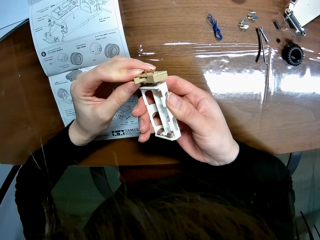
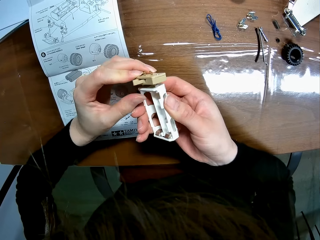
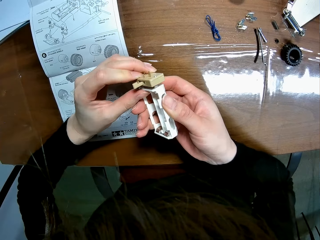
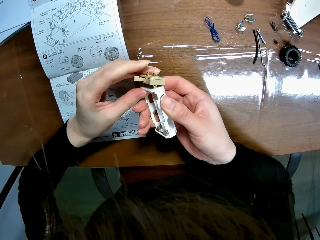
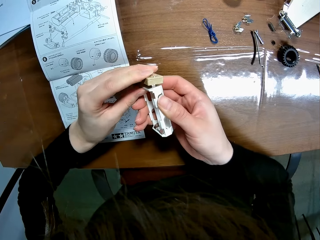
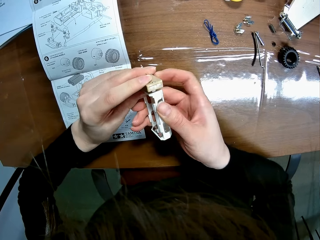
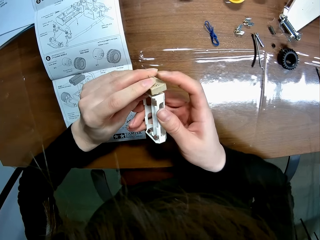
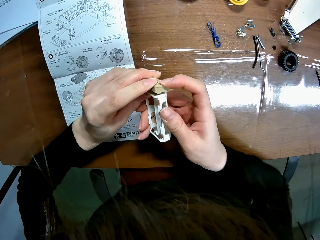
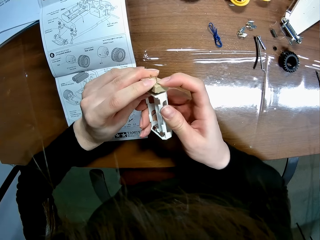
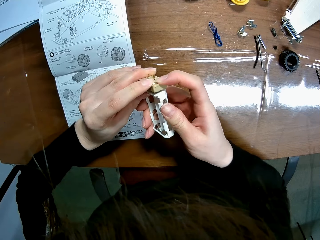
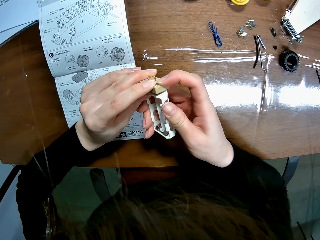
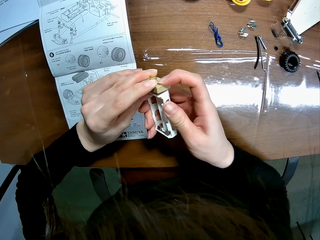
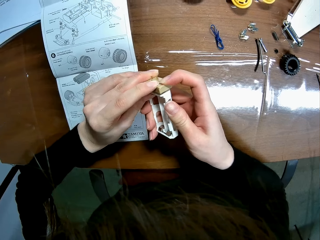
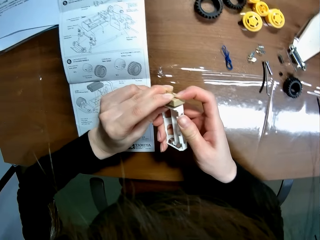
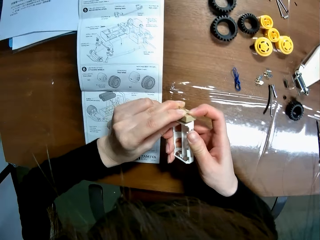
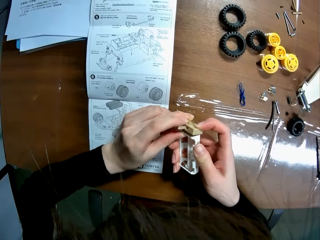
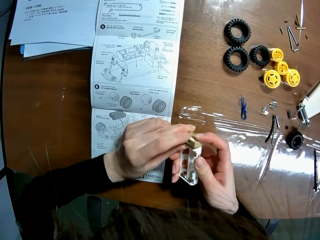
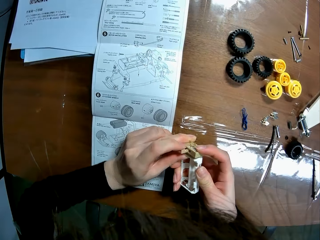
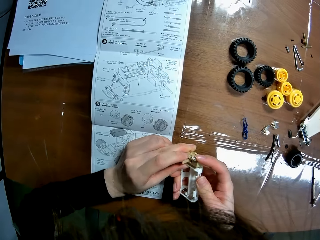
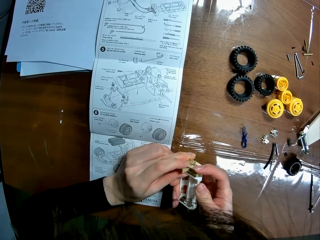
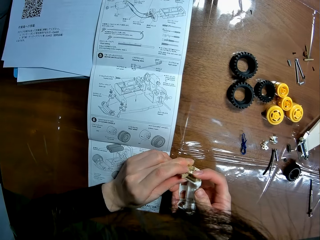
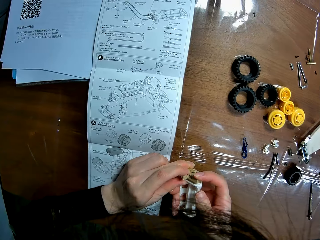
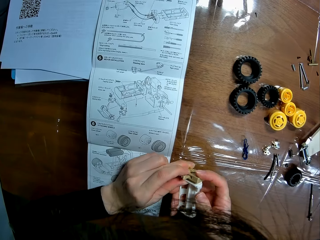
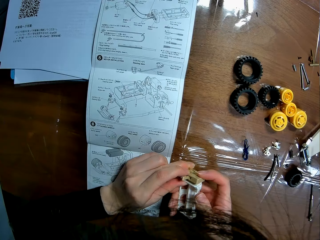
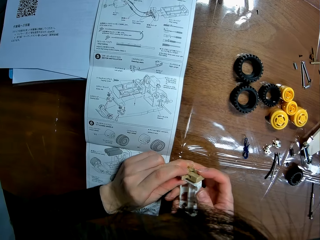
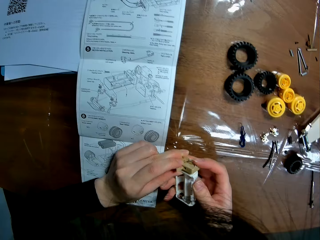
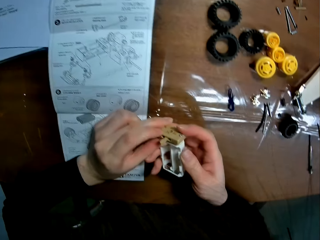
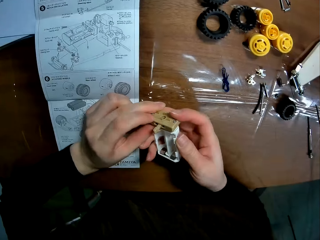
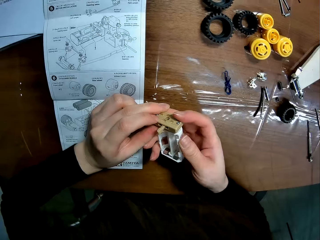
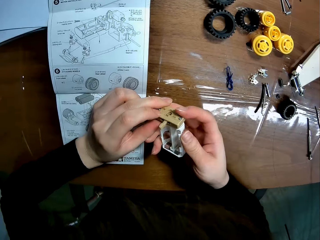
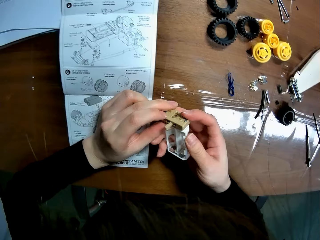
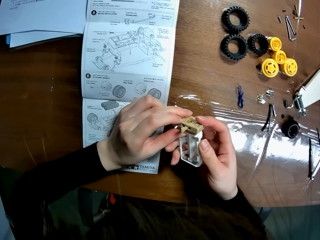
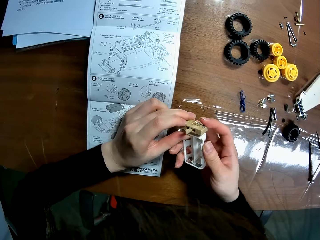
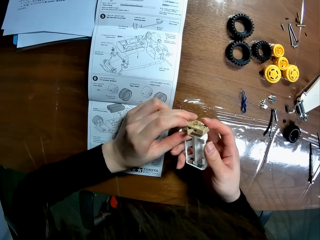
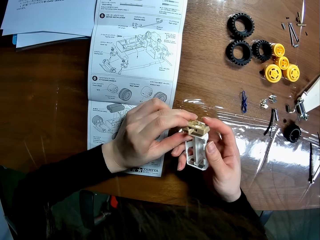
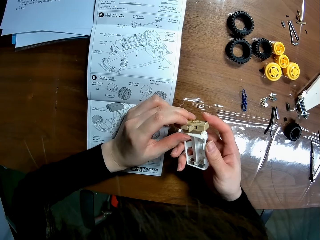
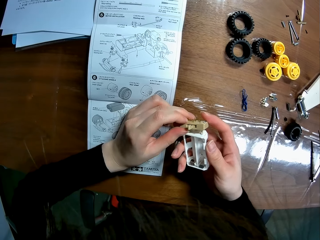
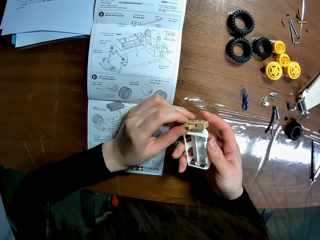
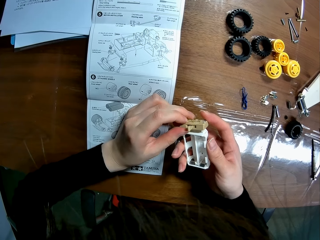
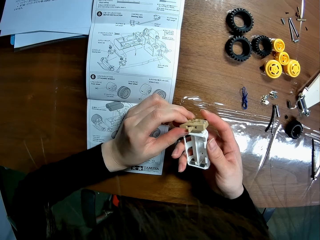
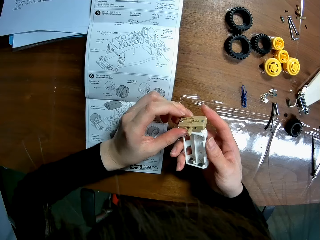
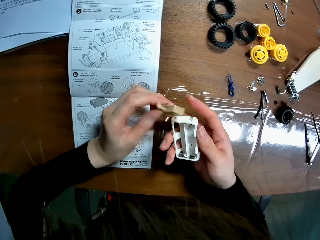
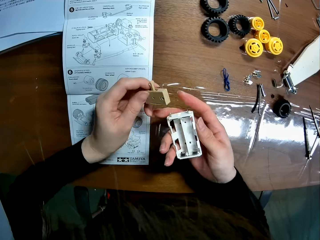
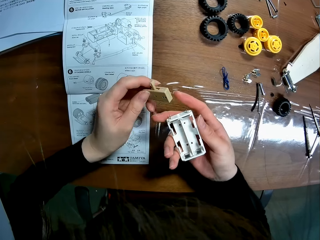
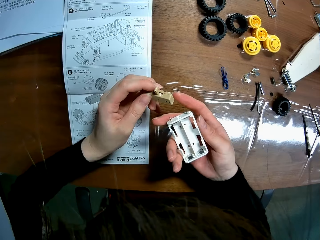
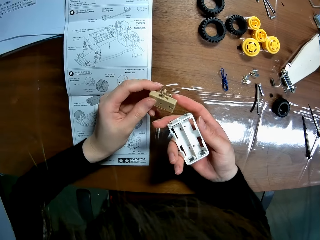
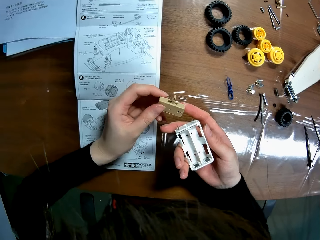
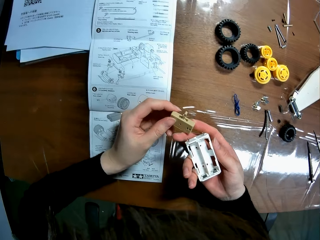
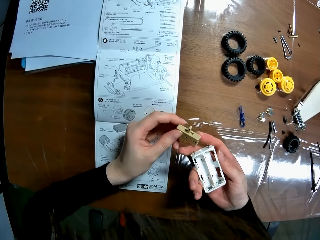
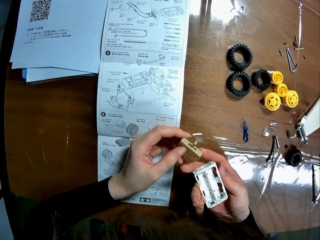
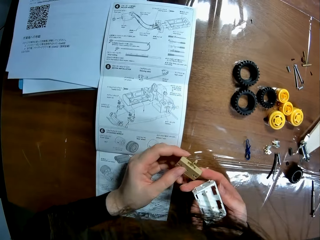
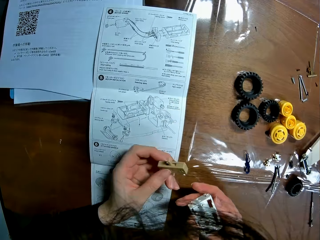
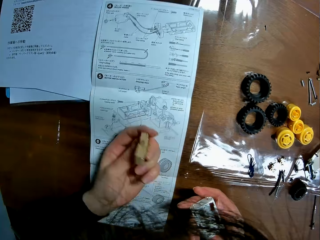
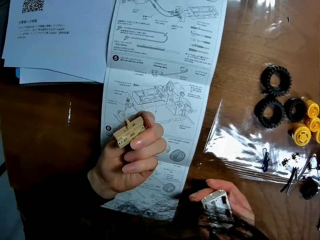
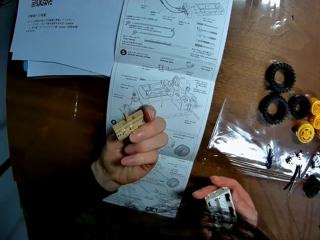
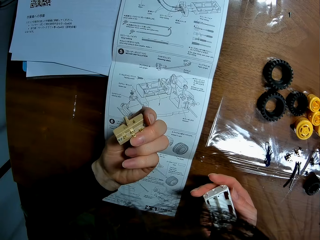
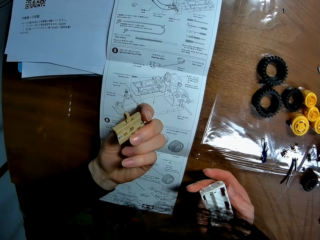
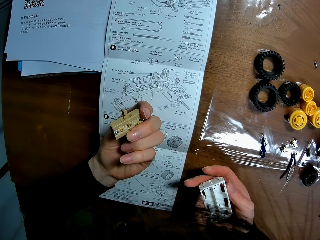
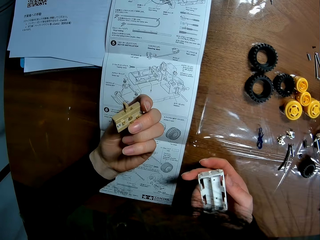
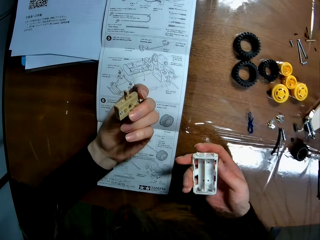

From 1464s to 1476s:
The camera wearer plugs the battery box on something. They separate the battery box from something. They turn something.

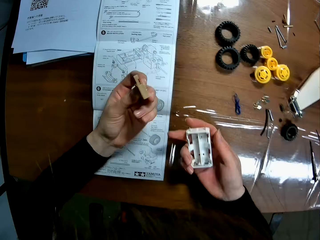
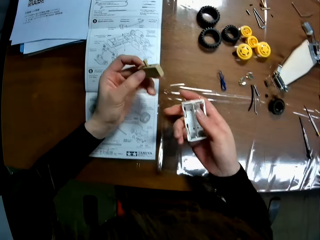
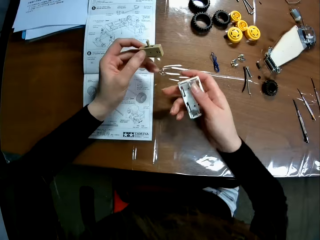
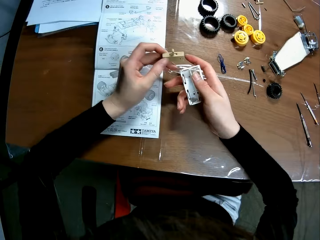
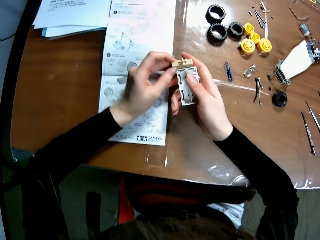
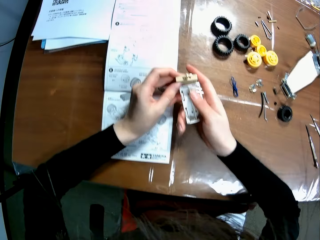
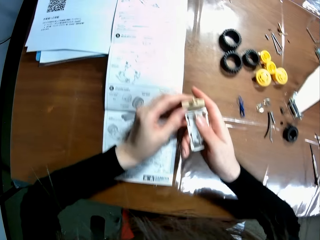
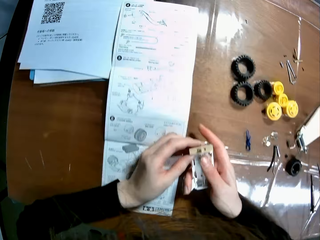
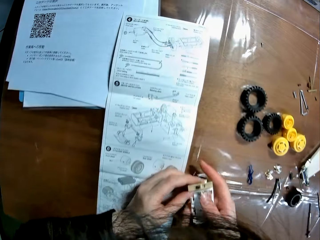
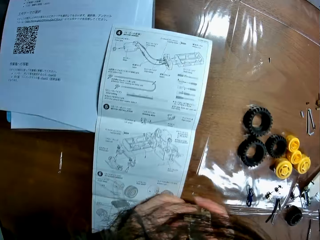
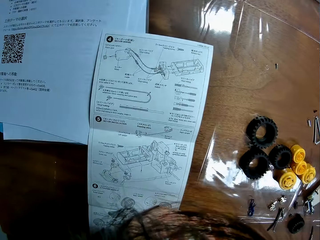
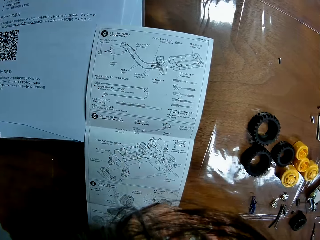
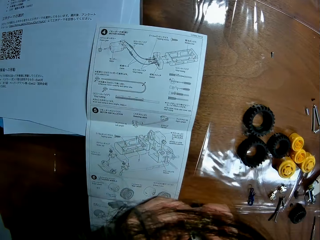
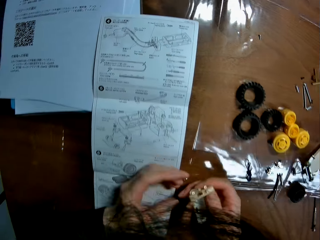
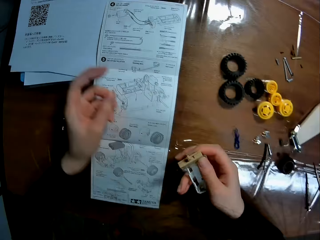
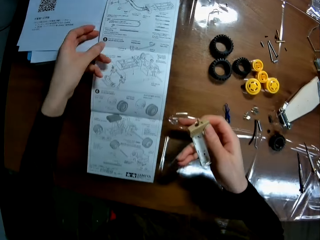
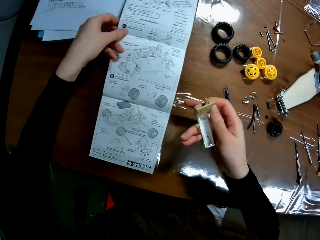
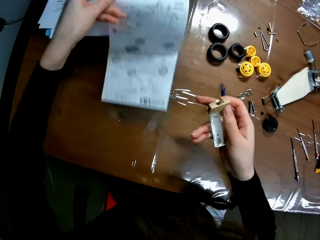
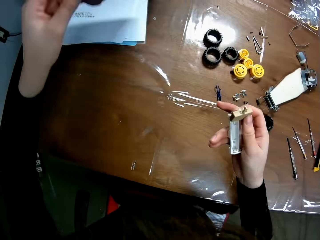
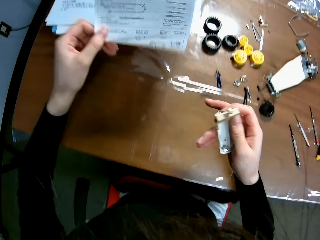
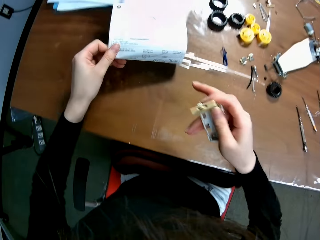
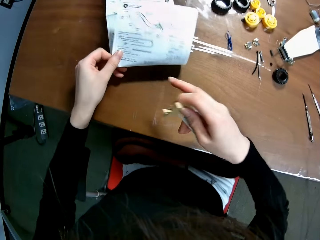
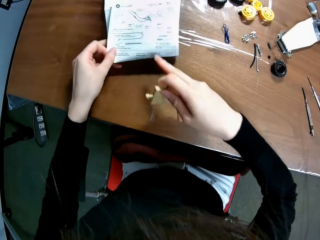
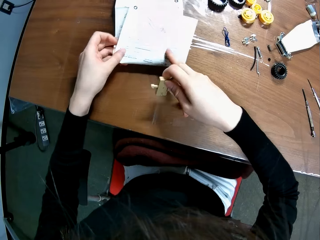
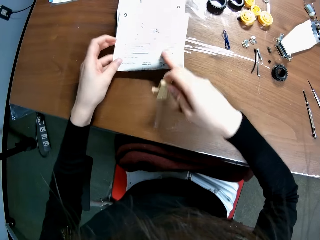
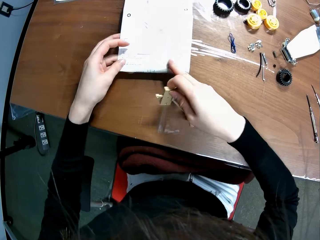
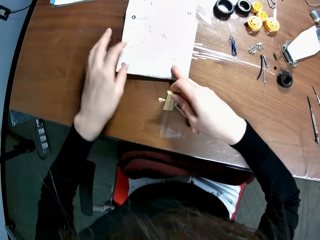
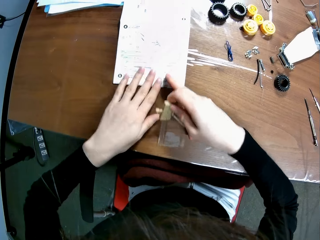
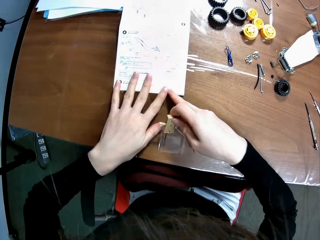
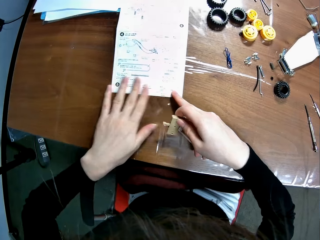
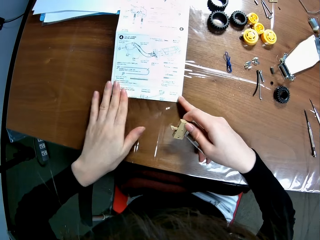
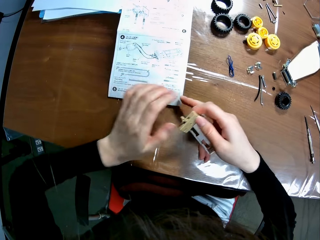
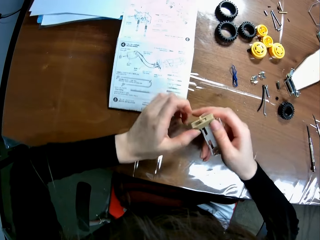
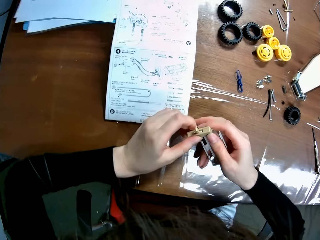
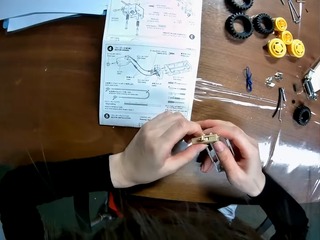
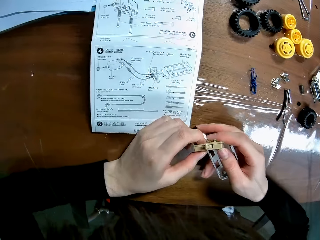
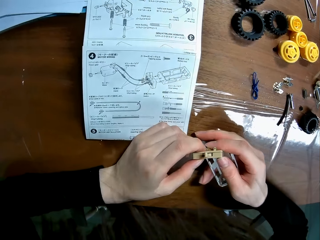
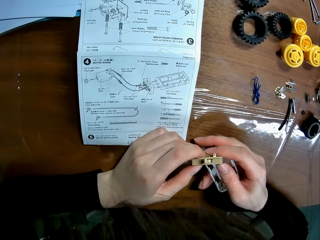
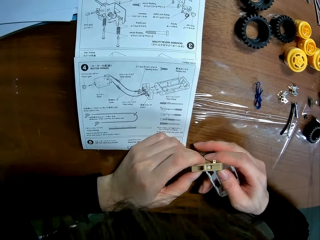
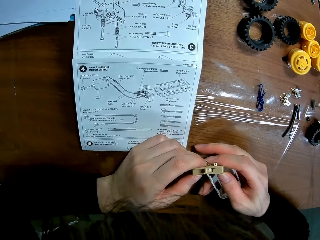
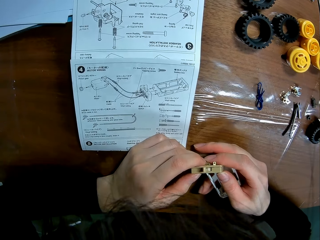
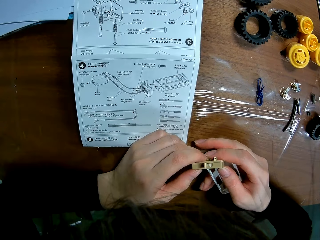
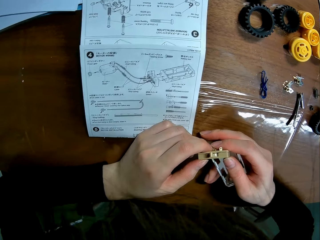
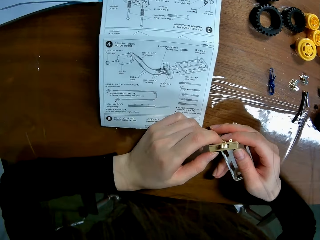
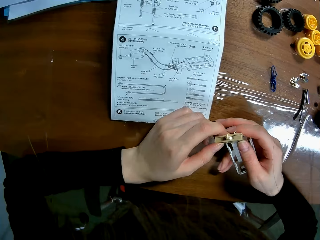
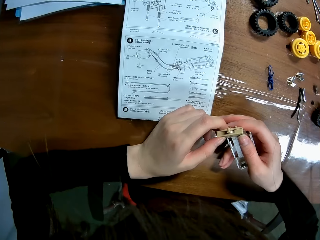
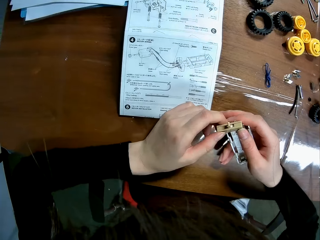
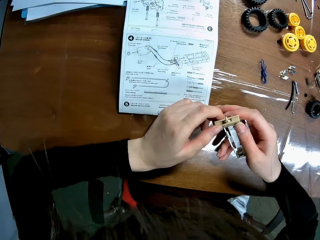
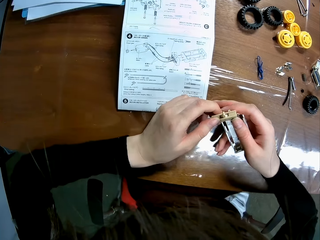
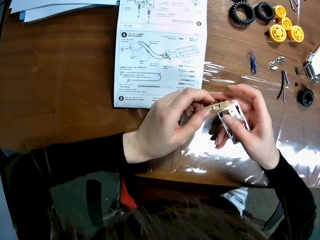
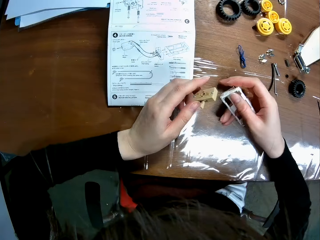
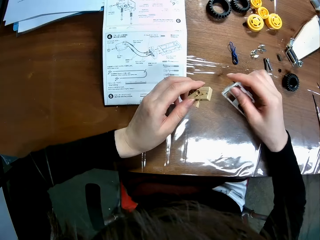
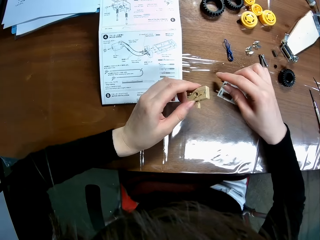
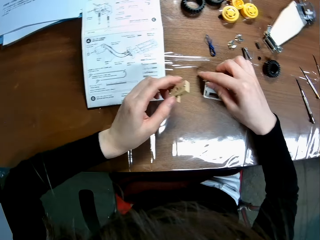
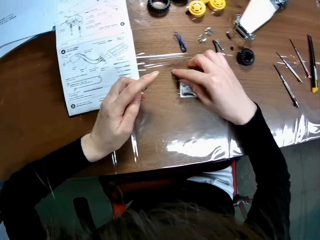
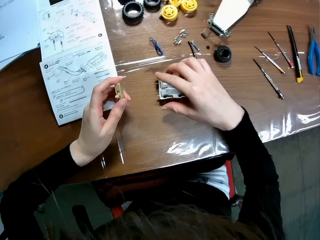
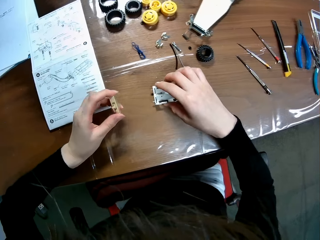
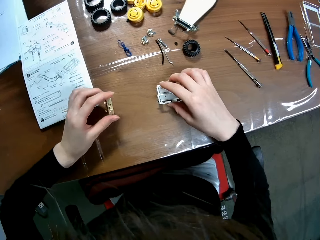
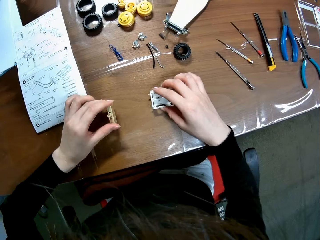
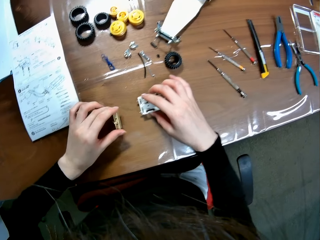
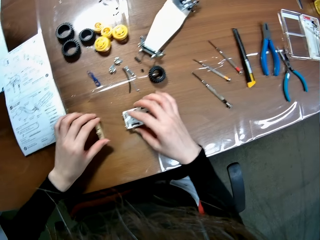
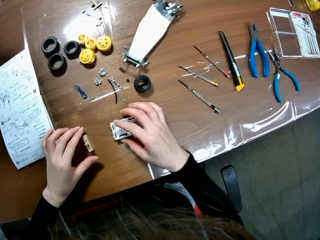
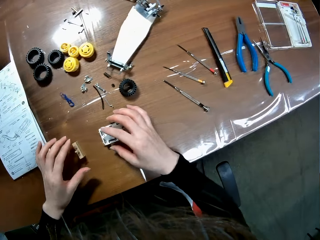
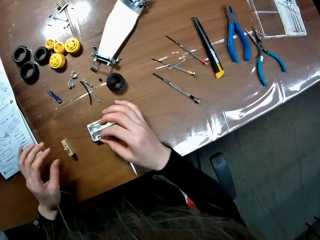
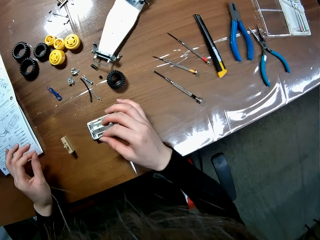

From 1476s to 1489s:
The camera wearer moves the battery box. He holds both pieces in his right hand. He holds something with the other hand. He lifts the manual and folds the manual. He holds one of the pieces in his left hand. He puts the battery box on the table. He moves the piece in his right hand on the table. He puts something on the table. He drops the piece in his left hand.
